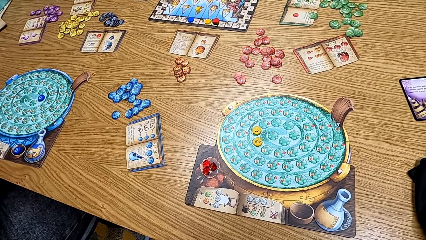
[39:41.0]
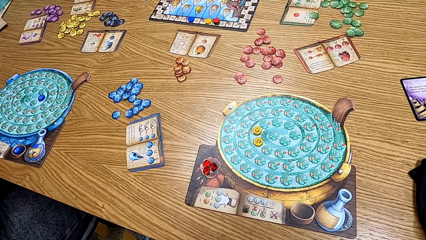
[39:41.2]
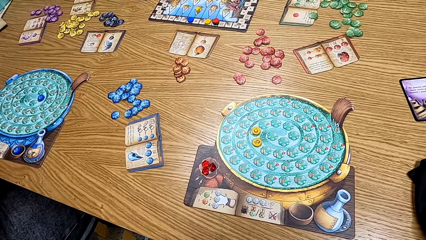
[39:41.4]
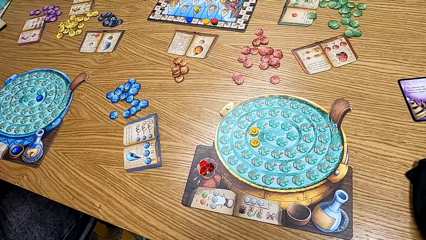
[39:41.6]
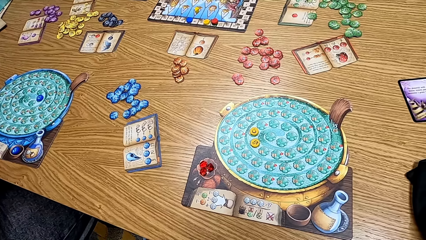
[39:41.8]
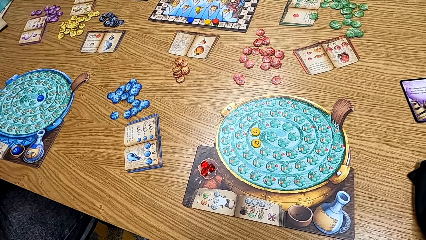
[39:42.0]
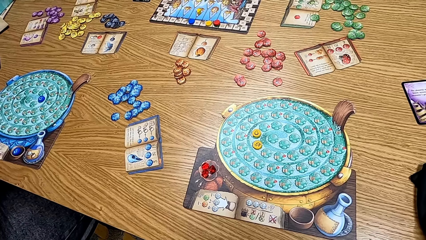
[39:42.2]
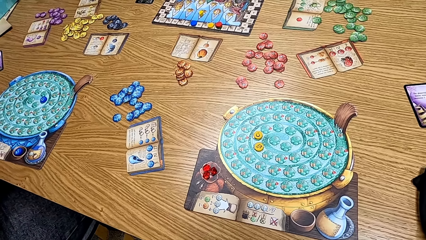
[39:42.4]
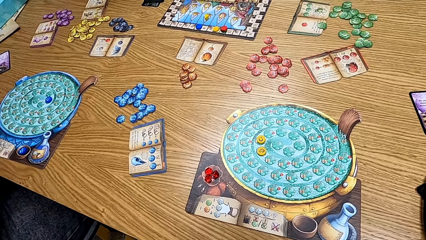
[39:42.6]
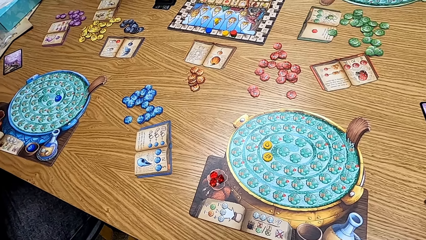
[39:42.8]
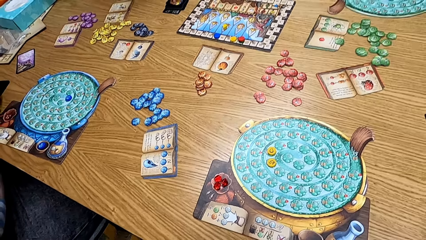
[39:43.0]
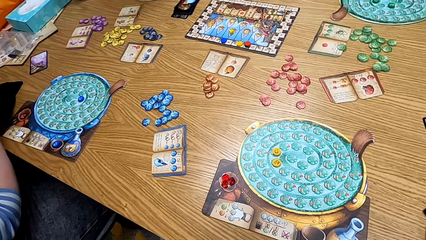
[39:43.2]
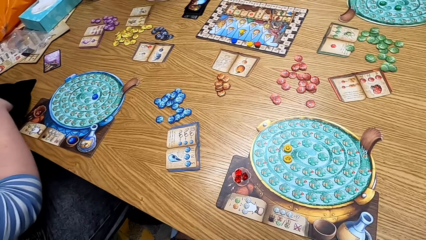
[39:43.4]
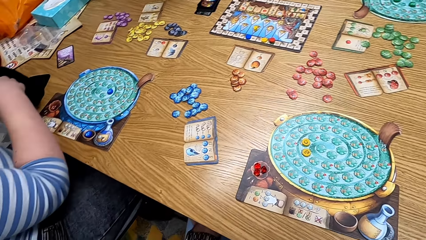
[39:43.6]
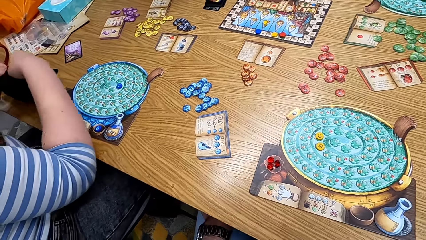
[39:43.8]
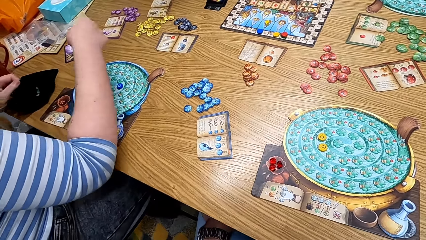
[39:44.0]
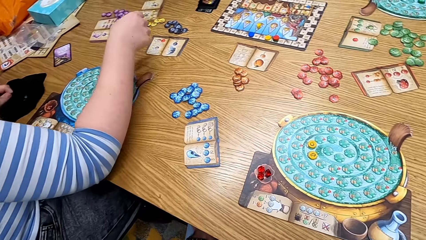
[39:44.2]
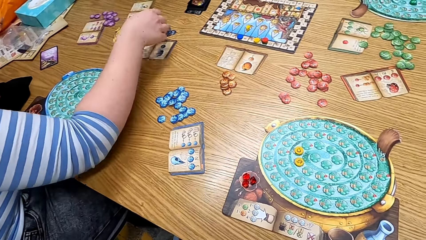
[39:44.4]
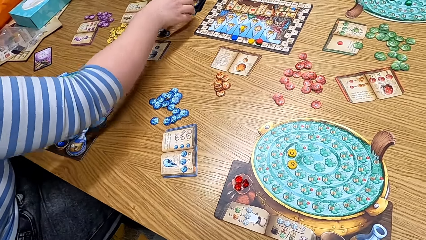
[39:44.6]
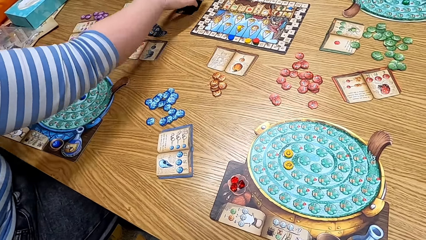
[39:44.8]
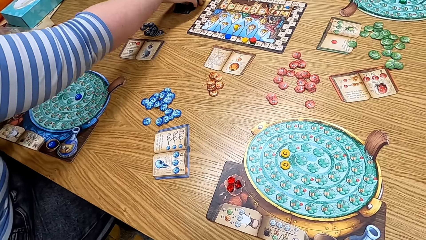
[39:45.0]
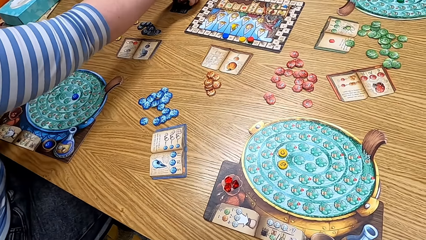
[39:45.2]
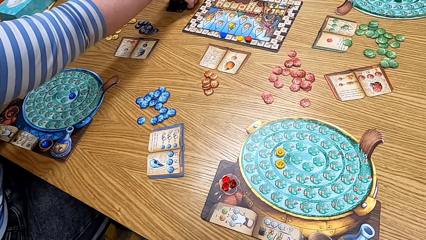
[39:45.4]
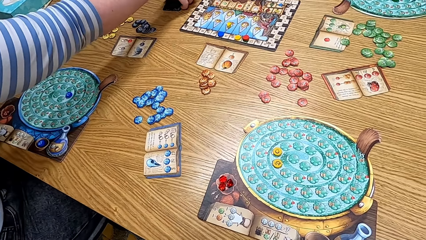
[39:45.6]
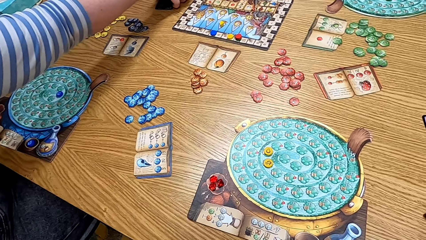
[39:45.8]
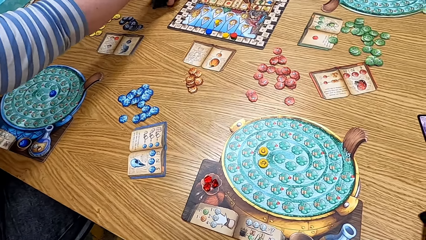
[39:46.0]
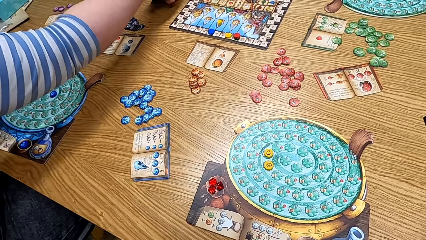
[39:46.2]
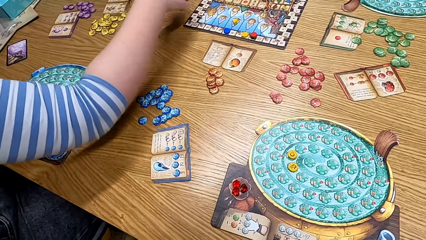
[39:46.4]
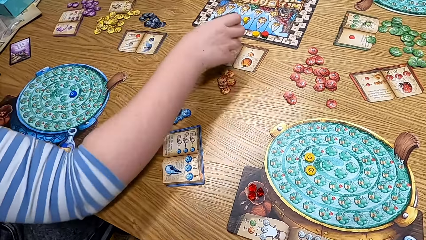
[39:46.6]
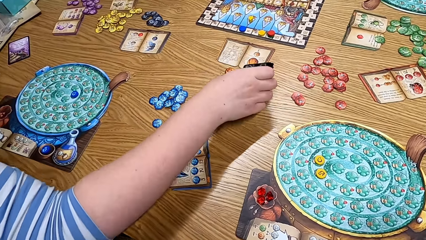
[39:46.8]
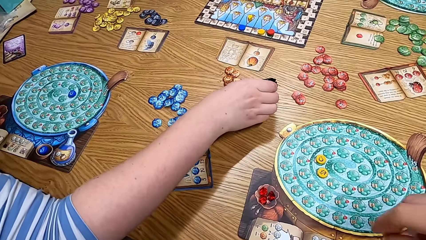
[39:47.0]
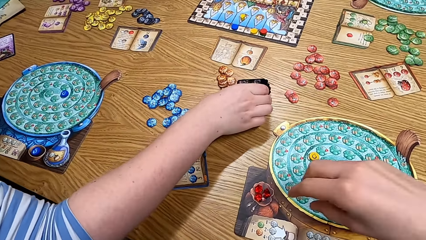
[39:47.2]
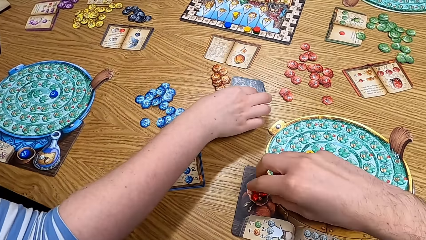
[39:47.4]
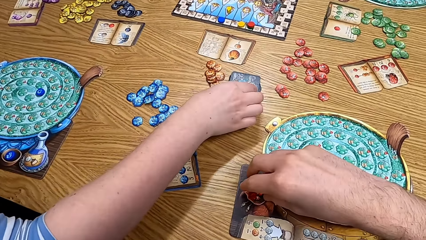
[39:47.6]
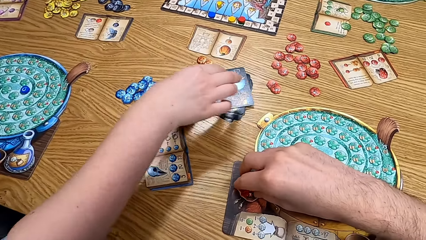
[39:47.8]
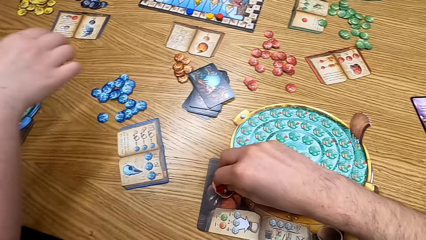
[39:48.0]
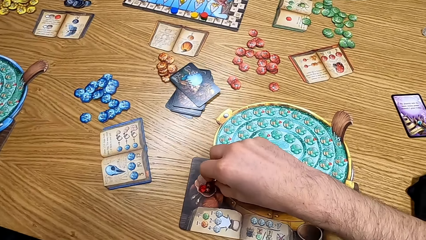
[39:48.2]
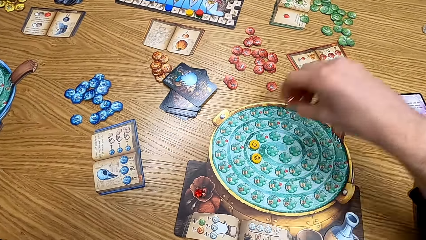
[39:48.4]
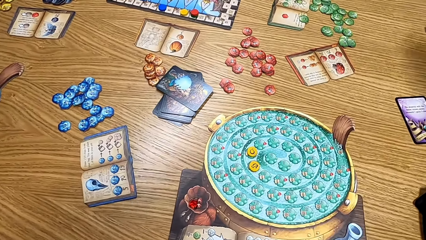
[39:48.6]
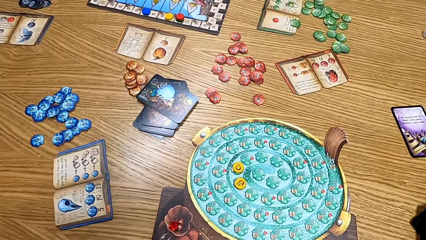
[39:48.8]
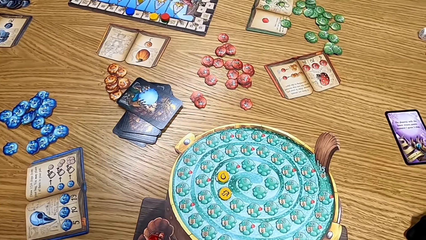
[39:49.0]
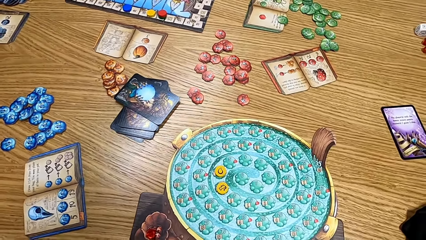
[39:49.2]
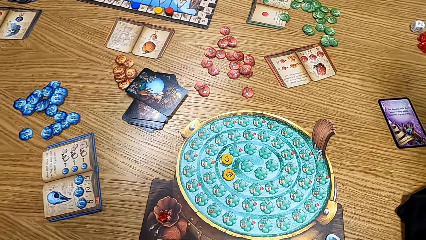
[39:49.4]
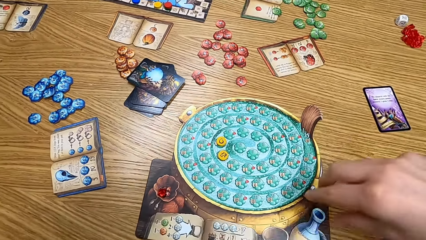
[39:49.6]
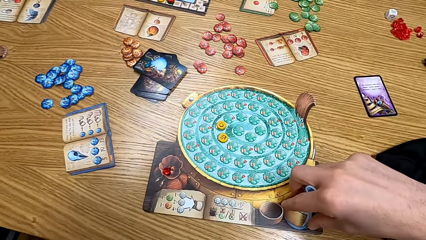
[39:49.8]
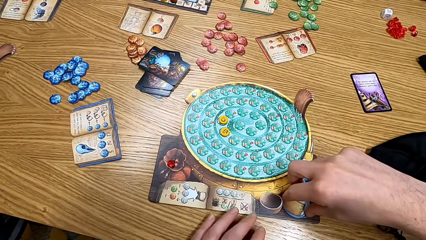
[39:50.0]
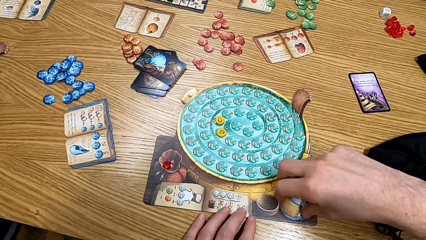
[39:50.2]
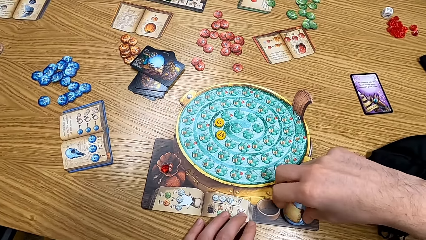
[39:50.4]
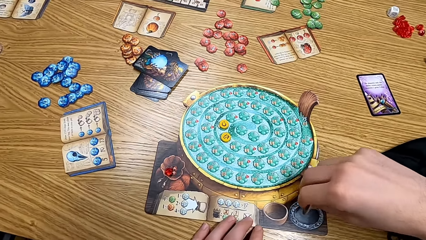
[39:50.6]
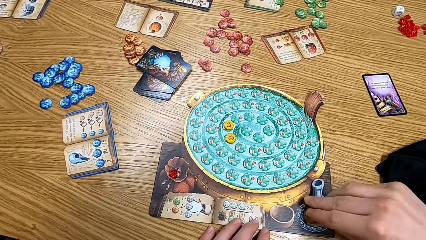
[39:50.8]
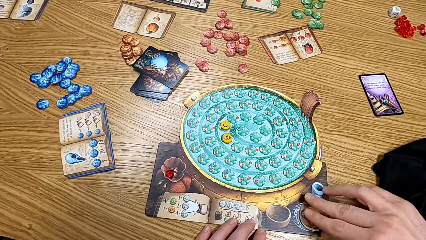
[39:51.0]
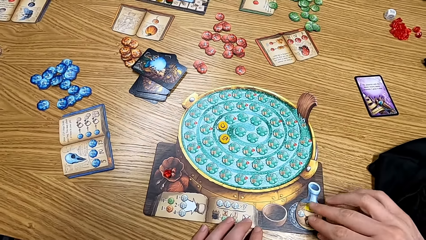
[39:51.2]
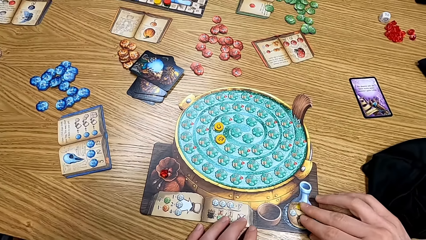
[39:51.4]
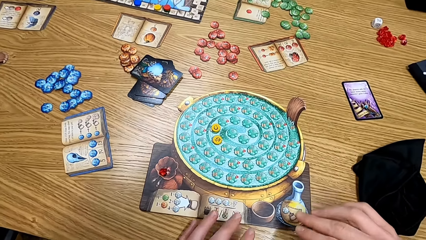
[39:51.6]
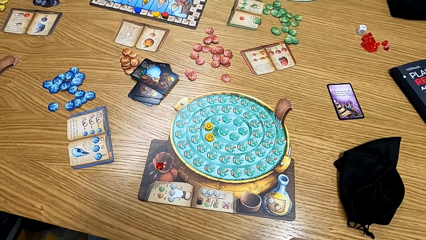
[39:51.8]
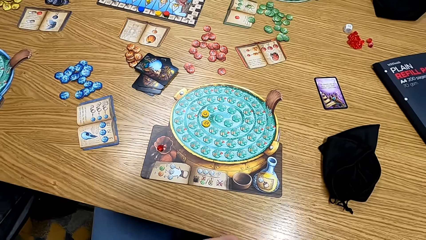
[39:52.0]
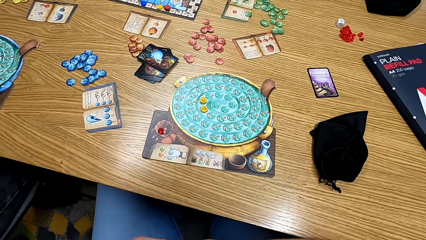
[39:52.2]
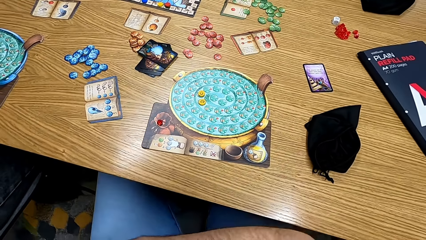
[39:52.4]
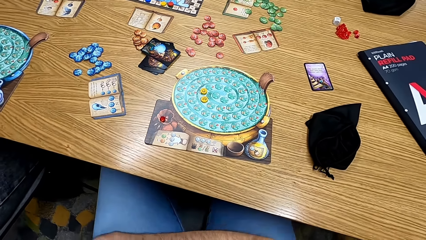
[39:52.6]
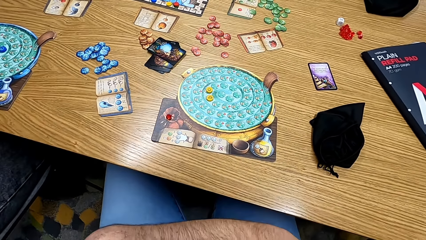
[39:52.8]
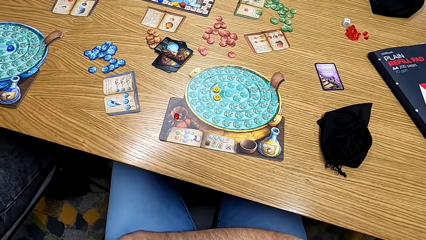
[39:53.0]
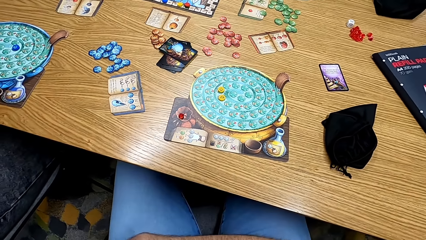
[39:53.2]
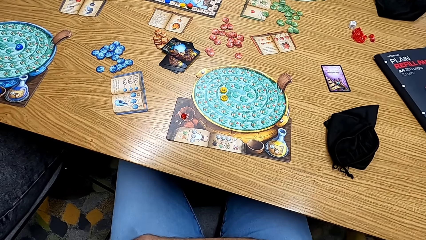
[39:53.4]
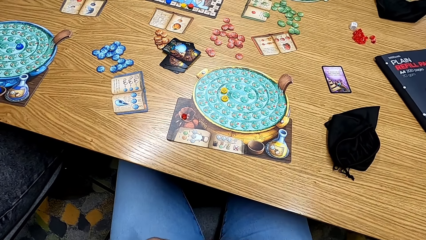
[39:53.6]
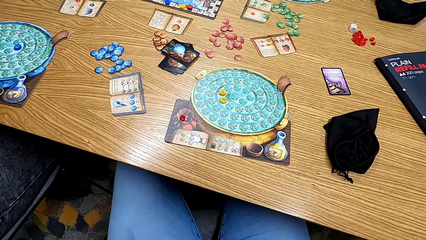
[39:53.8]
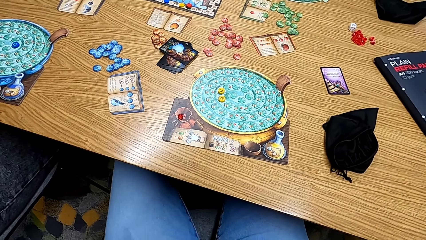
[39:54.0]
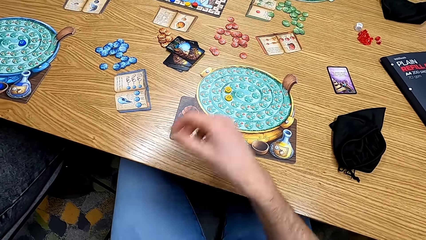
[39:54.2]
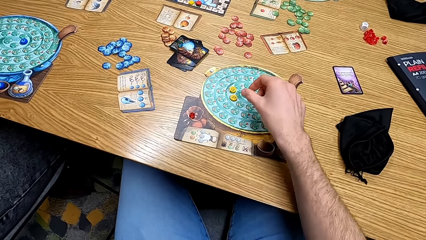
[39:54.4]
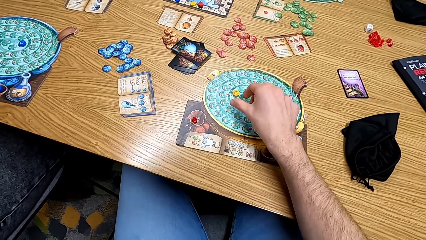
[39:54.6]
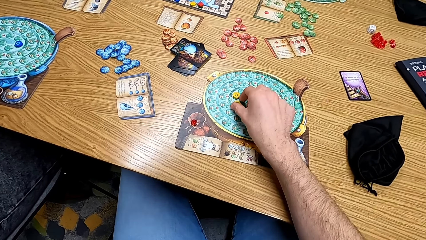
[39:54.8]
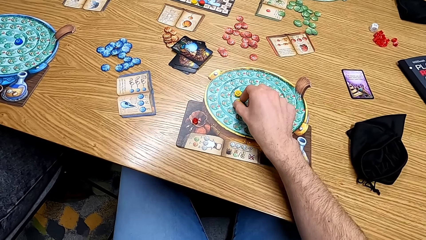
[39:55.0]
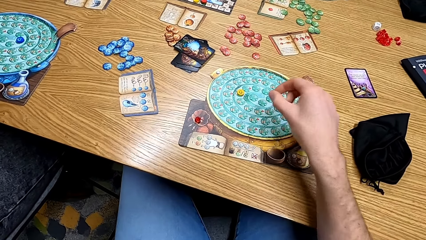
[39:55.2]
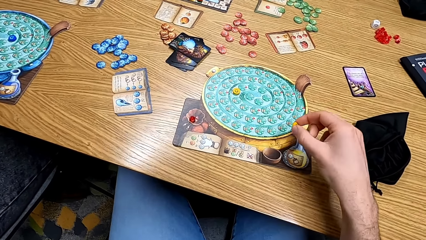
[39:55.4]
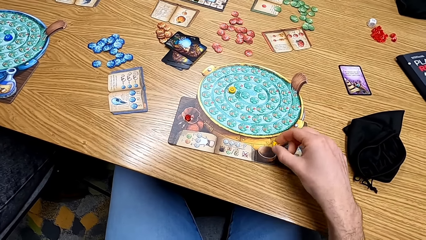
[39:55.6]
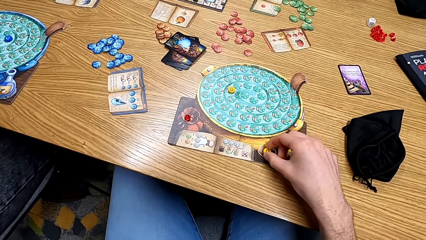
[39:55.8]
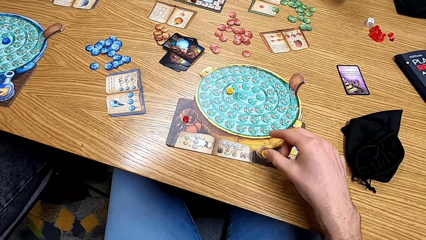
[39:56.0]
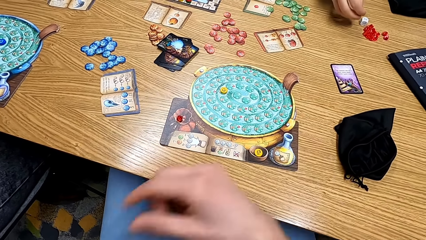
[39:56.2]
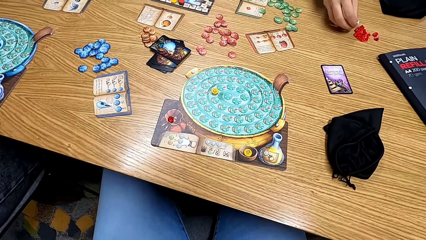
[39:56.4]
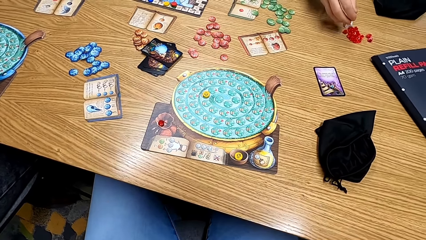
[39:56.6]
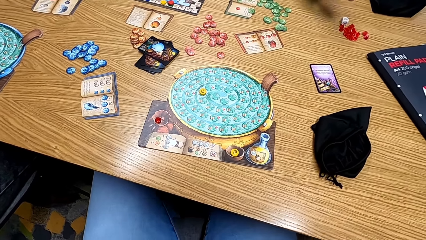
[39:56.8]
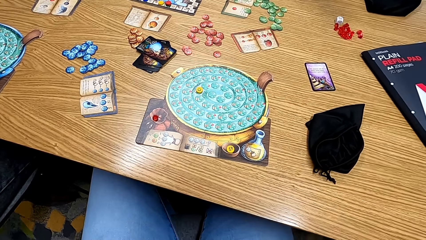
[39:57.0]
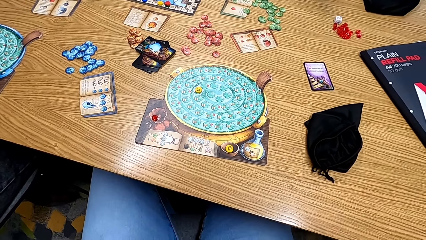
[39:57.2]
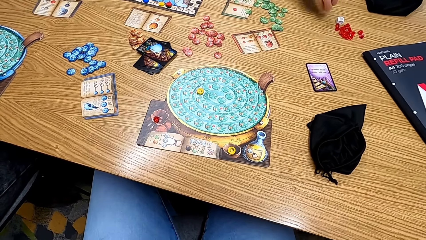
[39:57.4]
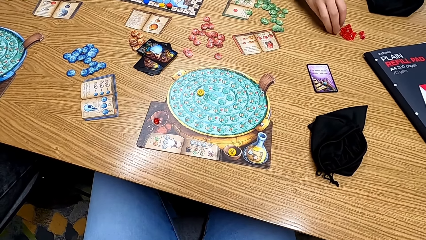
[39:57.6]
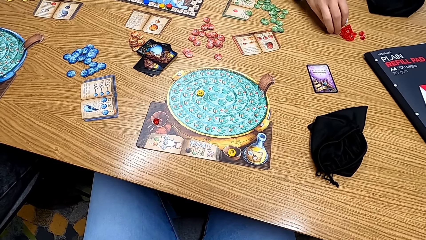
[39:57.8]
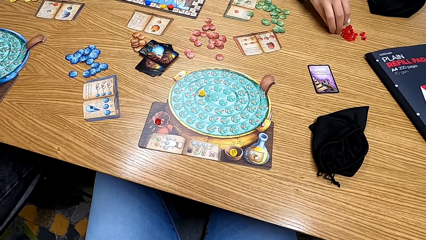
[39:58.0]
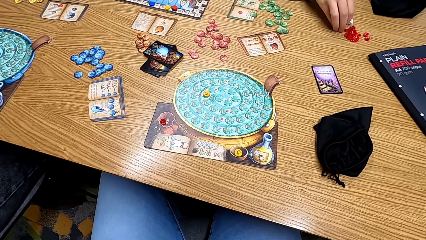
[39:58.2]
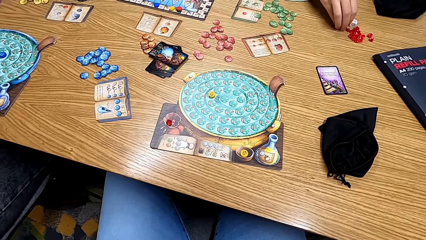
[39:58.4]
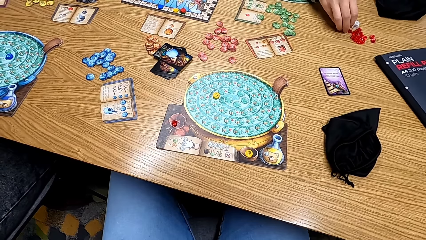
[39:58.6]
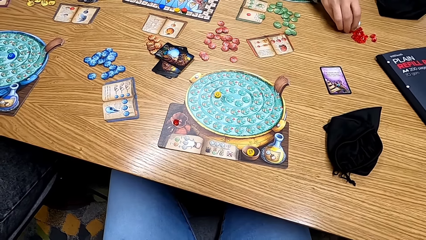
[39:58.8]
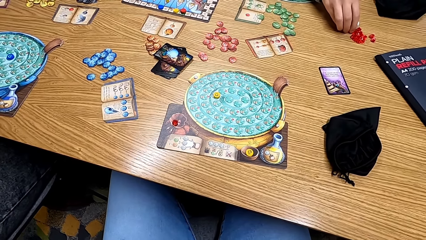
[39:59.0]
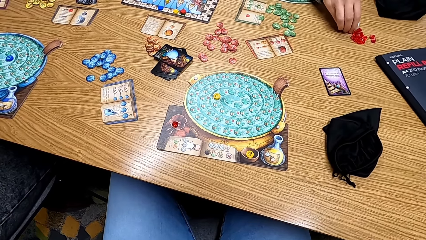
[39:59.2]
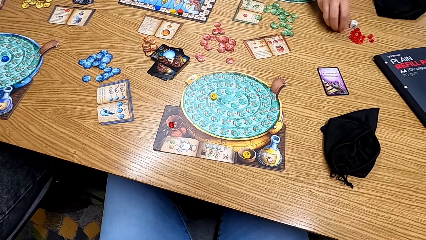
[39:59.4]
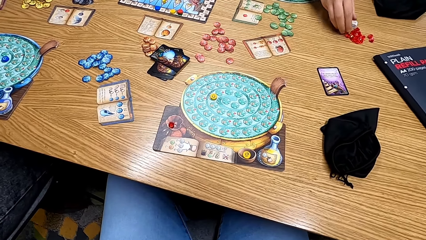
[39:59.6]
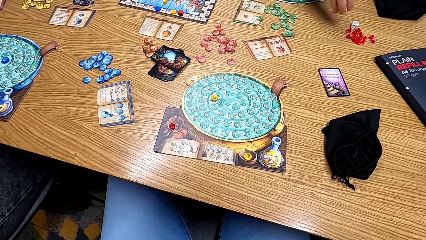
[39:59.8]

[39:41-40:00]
A man removes a hand from the bag. A woman plays the game. The man takes the cards from the table. The man puts the cards on the table. The camera wearer takes the gems from the board. The woman picks up the cards. The camera wearer turns the flask on the board. They play the game. They look at the table. They take the rat stone from the board. They put the rat stone on the bowl part of the board. A lady puts the gem on the table. The lady moves the gems on the table.
